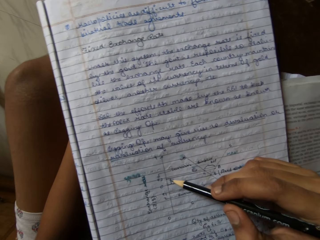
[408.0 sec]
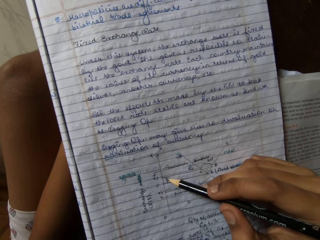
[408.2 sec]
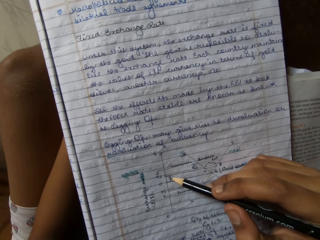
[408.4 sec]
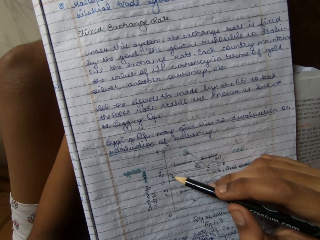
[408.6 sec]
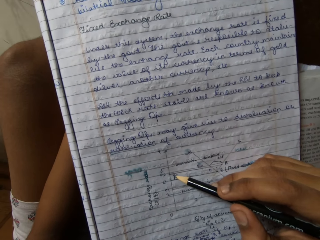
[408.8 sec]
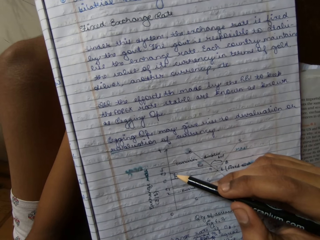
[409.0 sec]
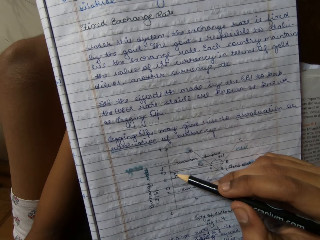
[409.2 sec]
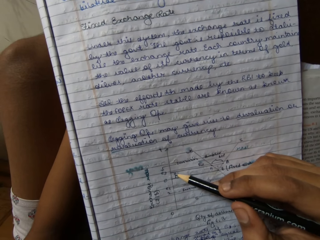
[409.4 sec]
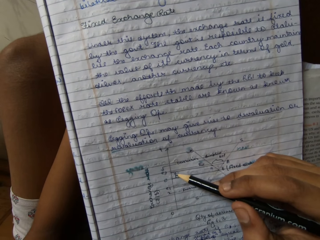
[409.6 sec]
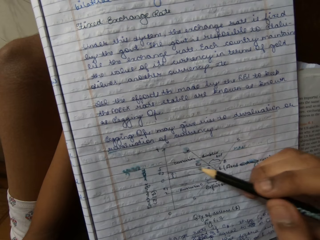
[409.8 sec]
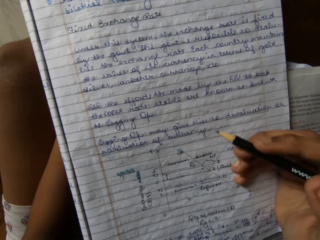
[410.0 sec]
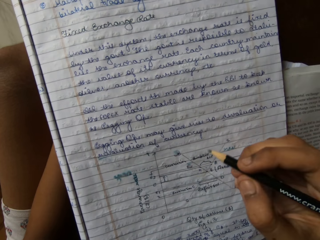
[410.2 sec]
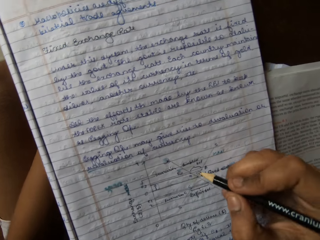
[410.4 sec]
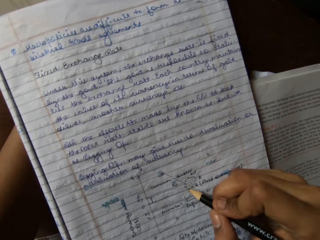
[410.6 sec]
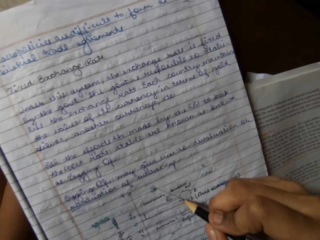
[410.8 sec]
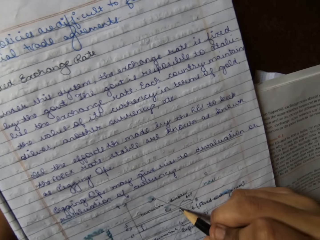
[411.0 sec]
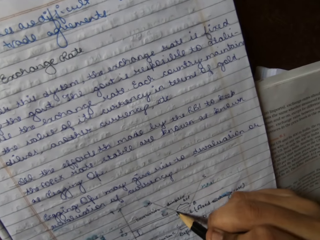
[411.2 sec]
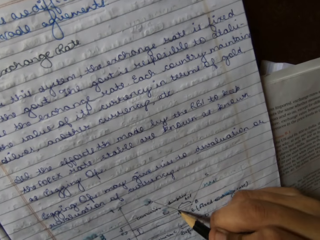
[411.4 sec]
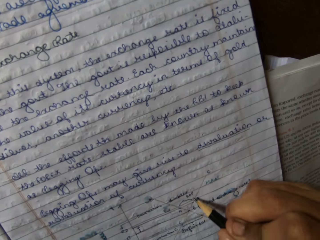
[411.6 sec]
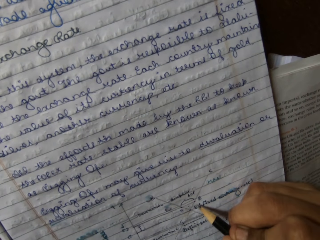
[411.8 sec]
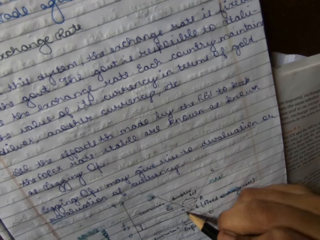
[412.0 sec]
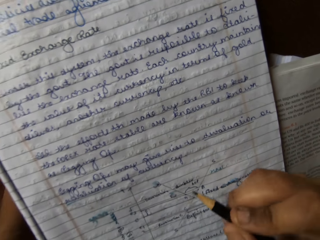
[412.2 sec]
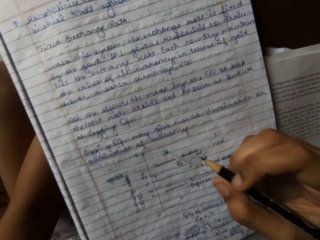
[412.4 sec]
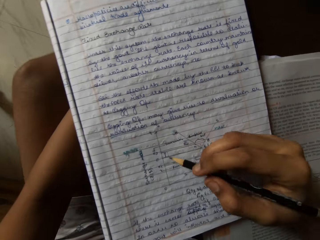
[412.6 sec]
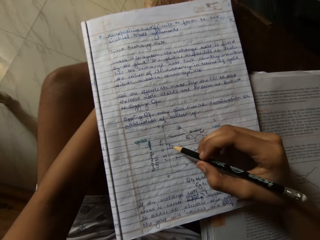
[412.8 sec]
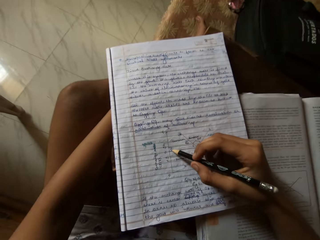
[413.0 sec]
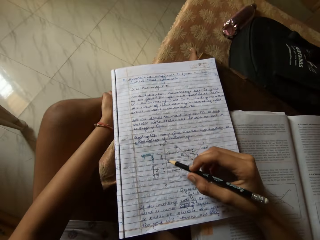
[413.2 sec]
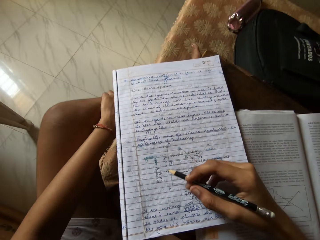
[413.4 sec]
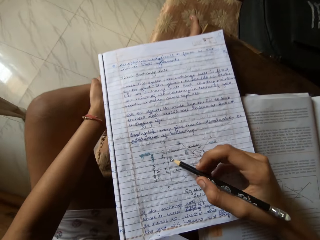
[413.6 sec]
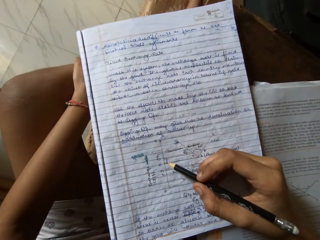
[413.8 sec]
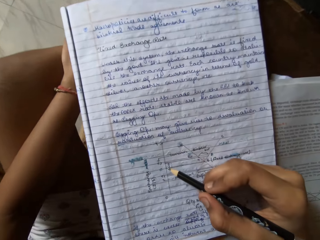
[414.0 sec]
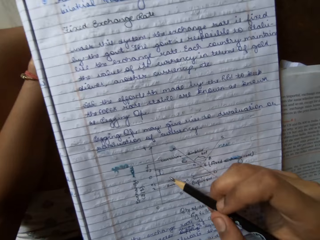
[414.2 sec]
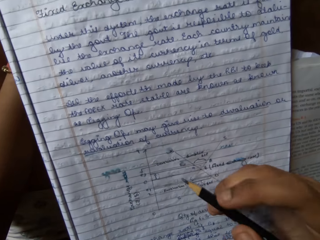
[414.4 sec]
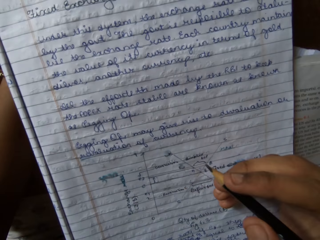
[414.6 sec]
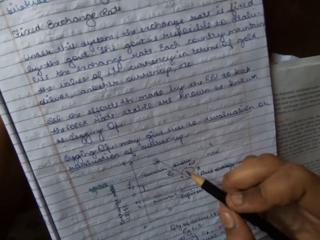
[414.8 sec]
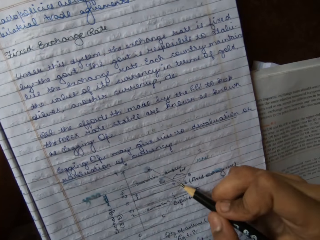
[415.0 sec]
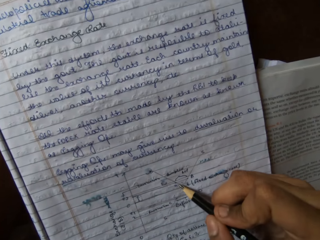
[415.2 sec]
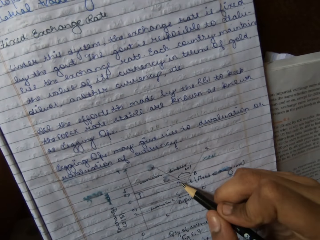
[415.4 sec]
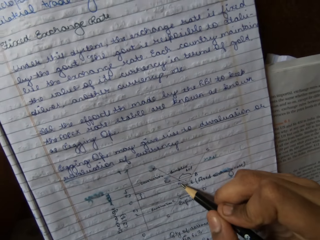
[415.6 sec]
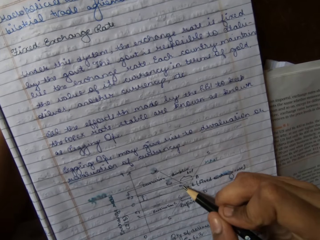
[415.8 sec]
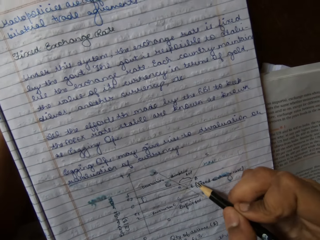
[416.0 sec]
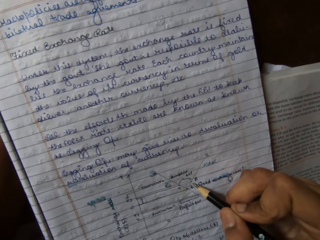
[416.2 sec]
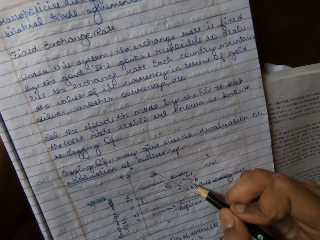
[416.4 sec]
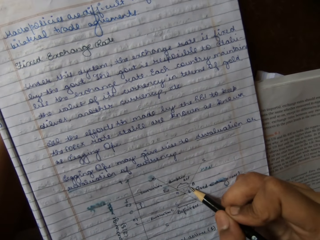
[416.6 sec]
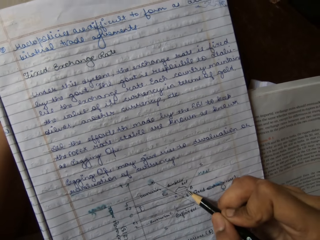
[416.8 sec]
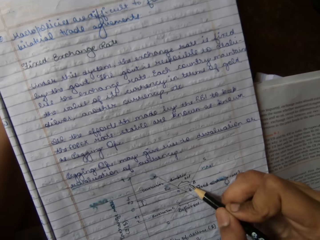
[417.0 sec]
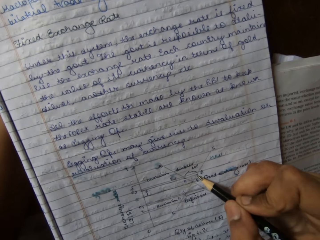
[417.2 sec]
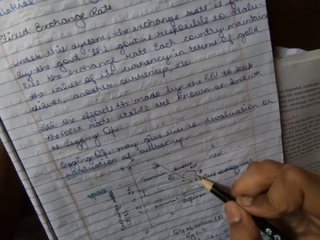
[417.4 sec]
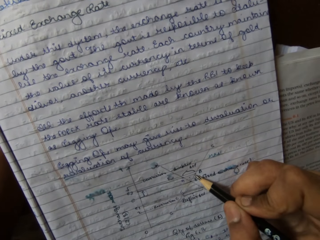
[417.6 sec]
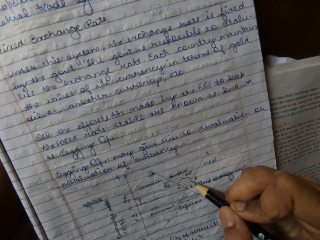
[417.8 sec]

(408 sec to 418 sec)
The camera wearer holds a pencil. She moves her head. She points at a book with the pencil. She moves her head. She moves her right hand. She moves her head. She points at the book with the pencil.

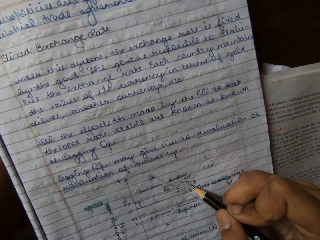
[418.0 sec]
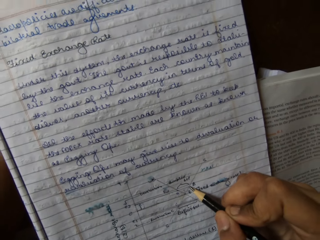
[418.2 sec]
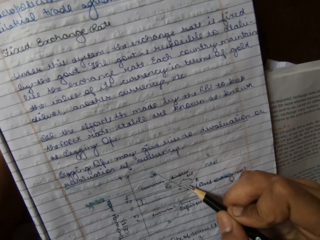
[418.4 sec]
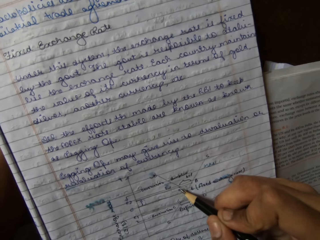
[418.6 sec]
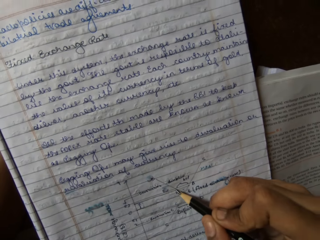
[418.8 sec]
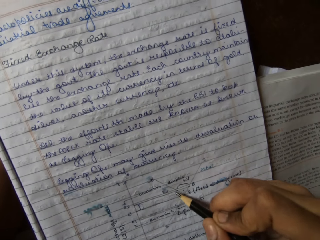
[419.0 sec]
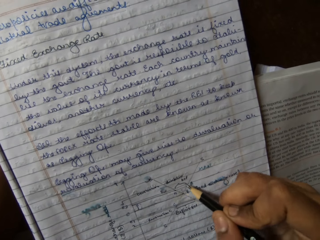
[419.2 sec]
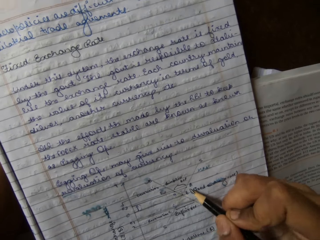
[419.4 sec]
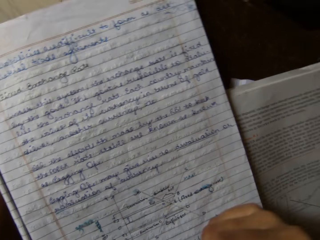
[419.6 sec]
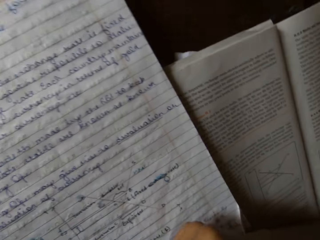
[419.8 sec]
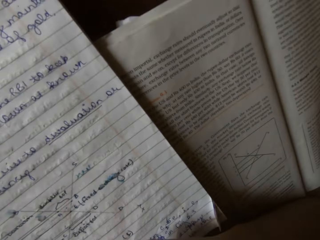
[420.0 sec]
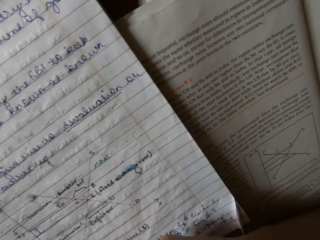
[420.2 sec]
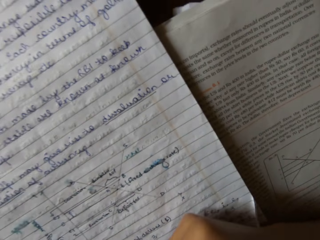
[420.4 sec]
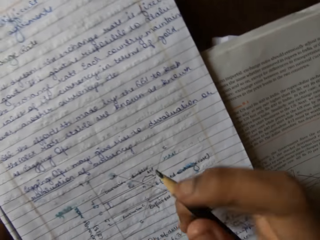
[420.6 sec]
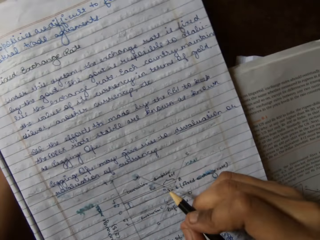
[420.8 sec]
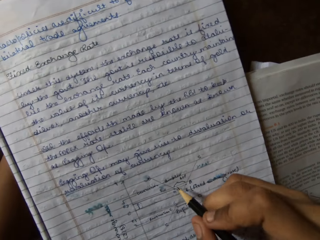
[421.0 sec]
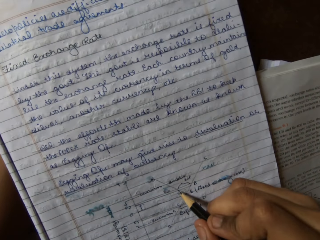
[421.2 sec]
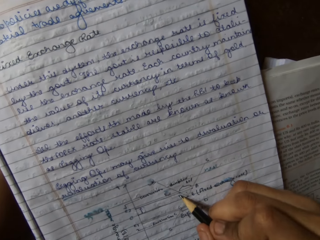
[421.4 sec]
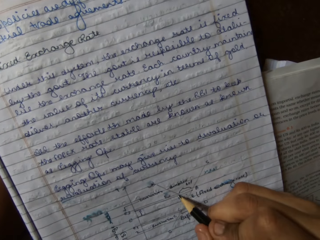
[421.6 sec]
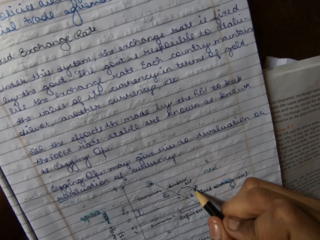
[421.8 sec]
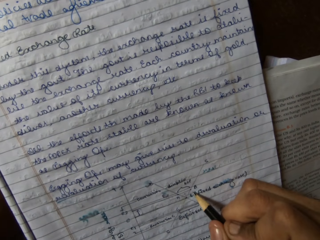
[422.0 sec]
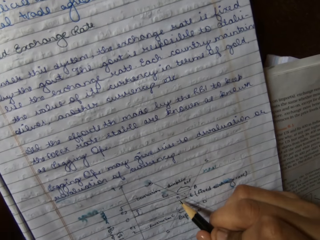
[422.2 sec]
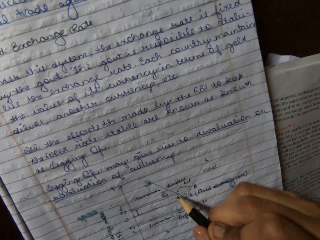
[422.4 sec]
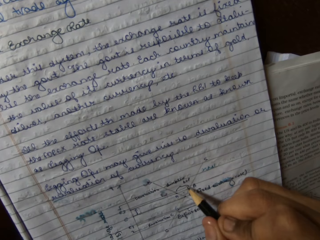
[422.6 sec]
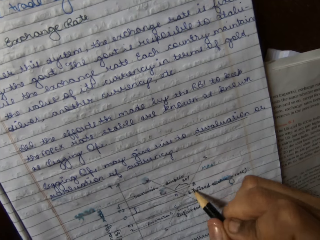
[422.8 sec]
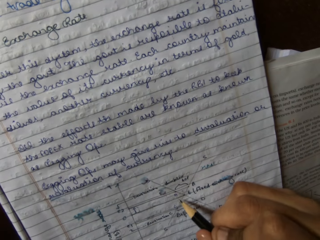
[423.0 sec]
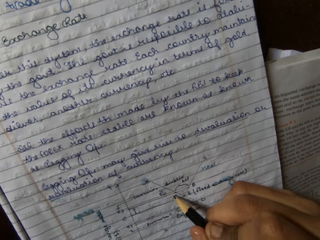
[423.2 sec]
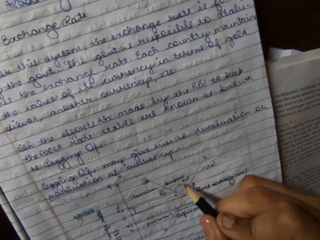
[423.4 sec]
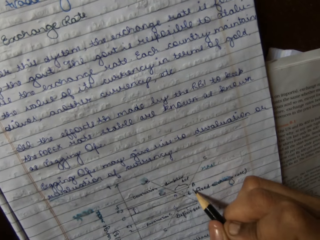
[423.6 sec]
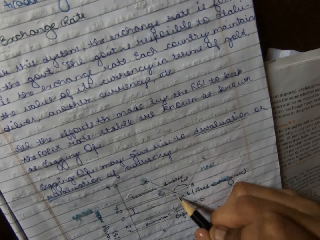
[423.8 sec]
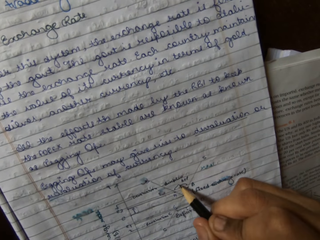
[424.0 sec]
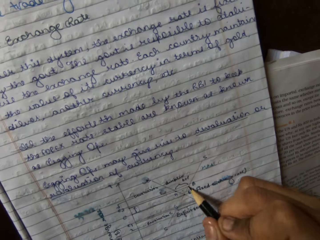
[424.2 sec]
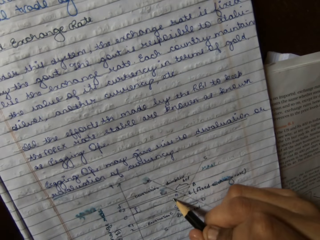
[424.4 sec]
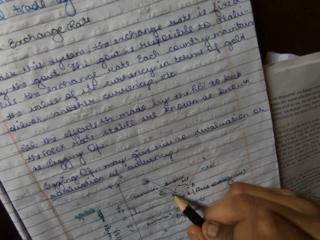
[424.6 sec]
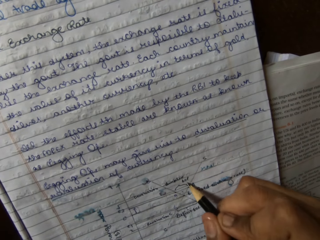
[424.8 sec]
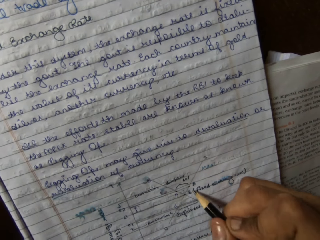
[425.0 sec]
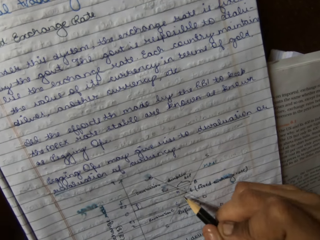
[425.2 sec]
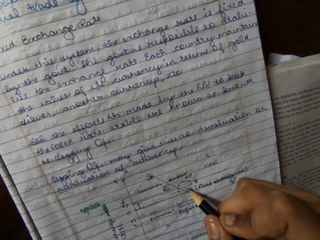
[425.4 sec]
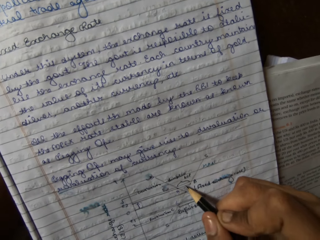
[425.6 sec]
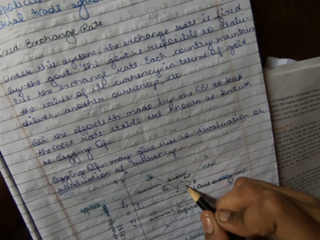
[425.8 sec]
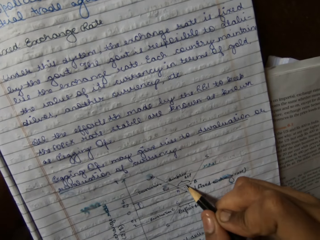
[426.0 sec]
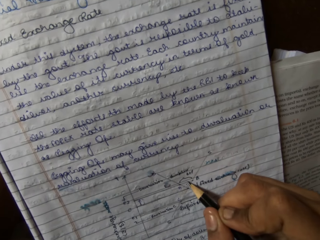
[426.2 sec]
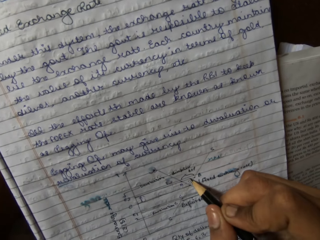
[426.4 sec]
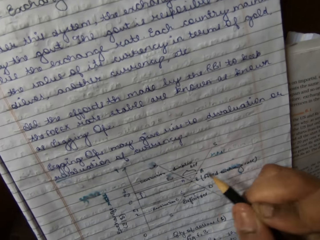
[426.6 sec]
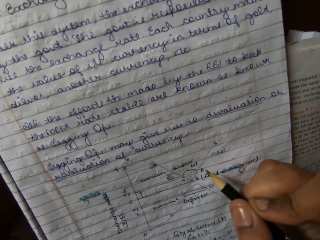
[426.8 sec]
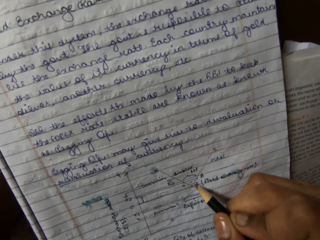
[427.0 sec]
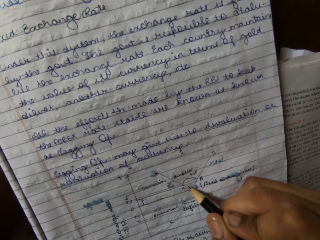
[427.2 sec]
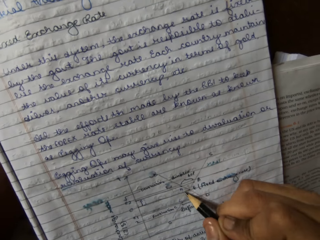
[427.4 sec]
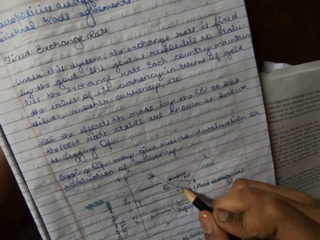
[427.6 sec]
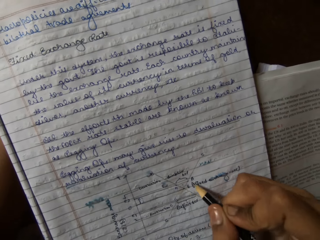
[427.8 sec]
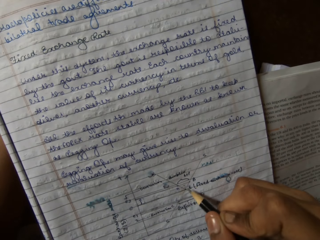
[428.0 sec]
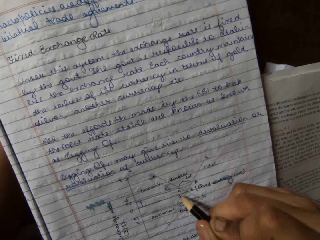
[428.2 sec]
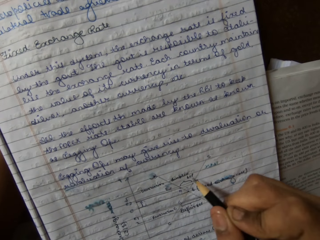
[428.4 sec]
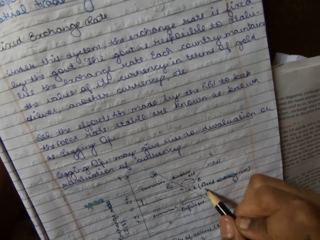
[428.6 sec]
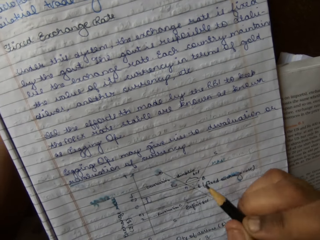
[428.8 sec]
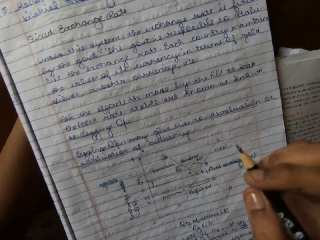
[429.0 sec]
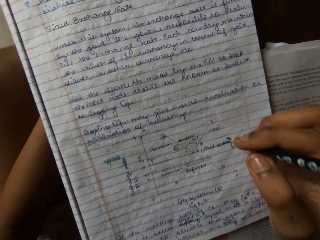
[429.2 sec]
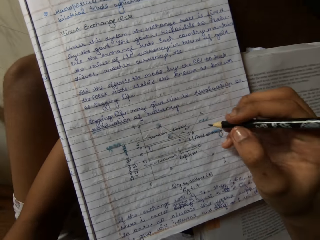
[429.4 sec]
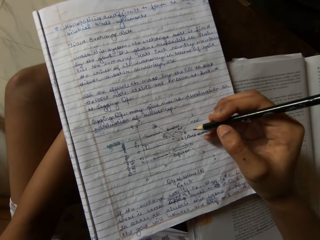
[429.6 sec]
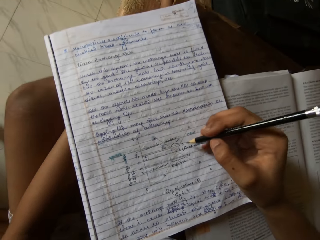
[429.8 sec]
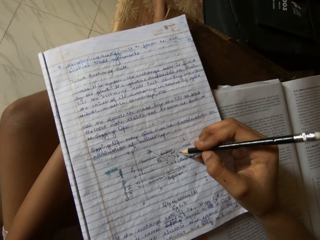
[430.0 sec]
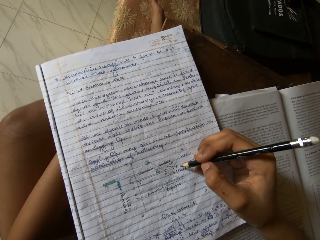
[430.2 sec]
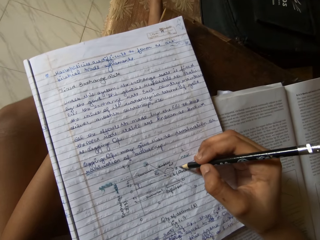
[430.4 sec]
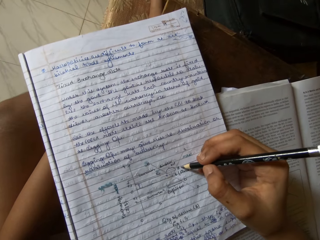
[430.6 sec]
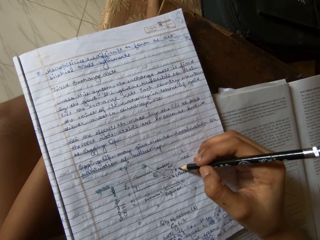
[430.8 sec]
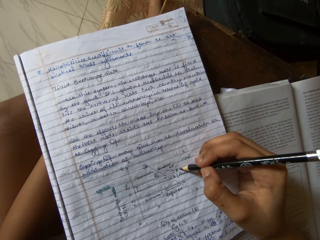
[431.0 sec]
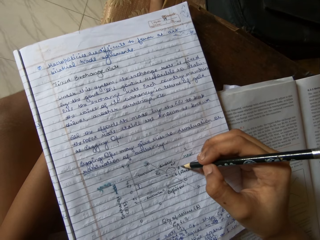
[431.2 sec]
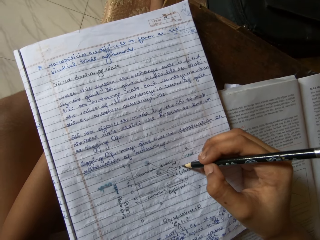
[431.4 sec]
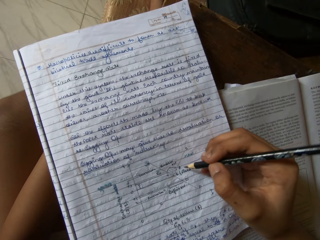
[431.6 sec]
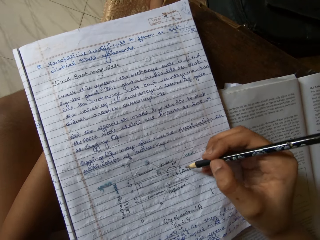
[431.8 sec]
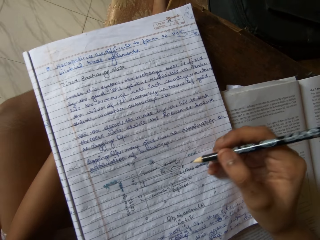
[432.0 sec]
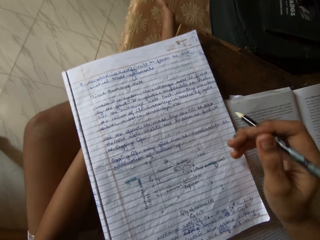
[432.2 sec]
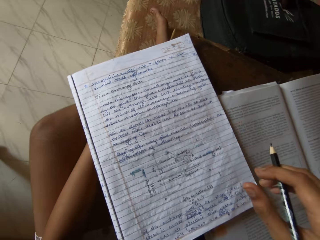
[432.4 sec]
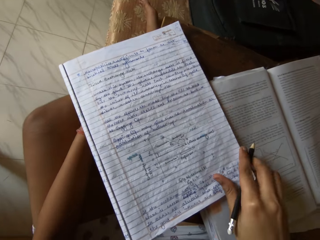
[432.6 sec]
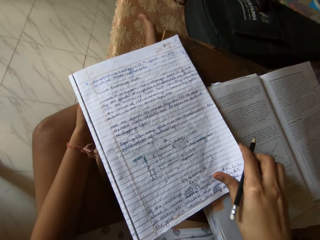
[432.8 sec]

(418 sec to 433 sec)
The camera wearer slightly moves her head. She writes on a book. She moves her head. She writes on the book. She moves her right hand. She points at the book with a pencil. She moves her right hand. She moves her head. She points at the book with the pencil.
